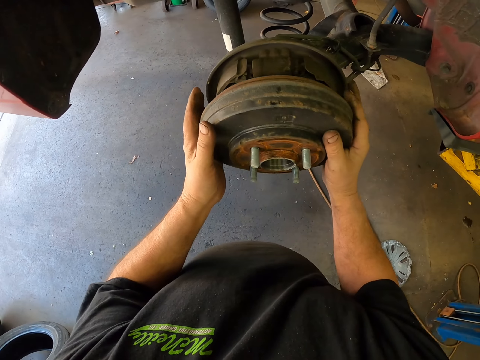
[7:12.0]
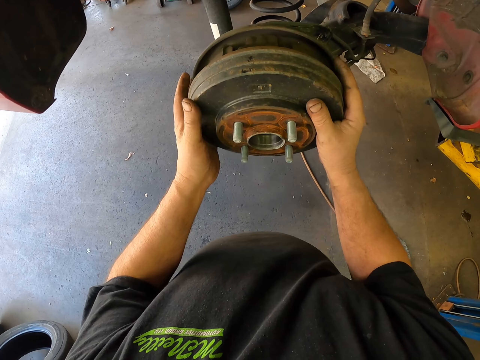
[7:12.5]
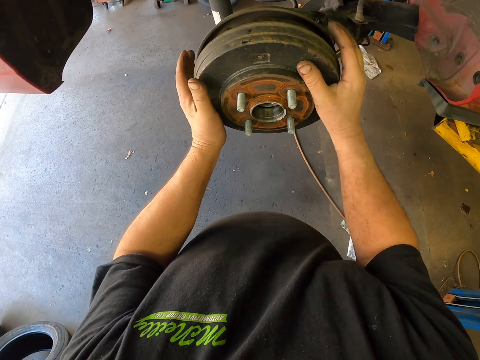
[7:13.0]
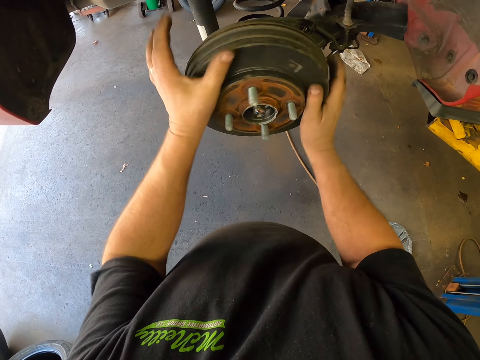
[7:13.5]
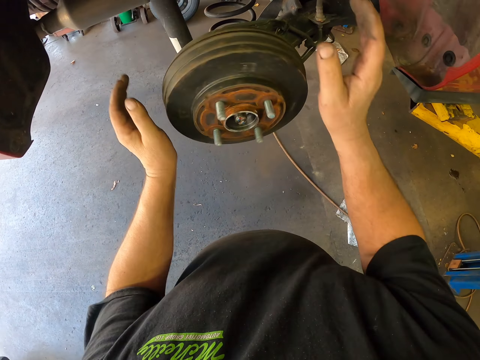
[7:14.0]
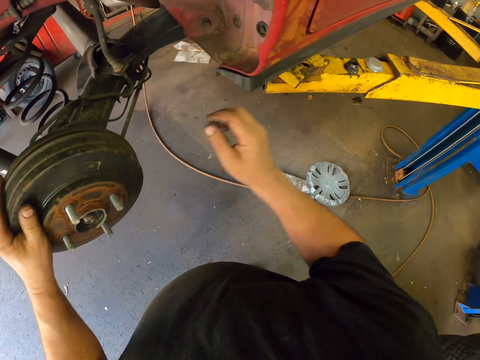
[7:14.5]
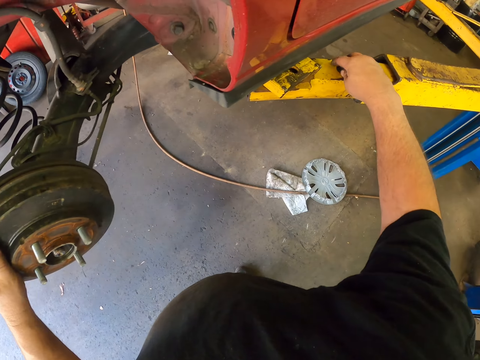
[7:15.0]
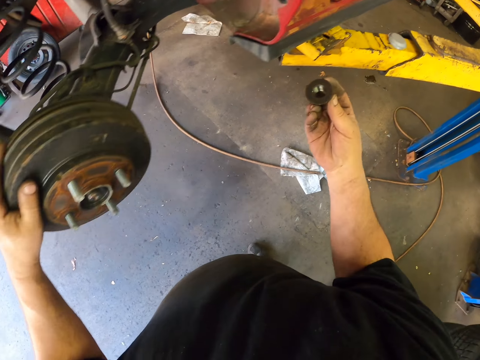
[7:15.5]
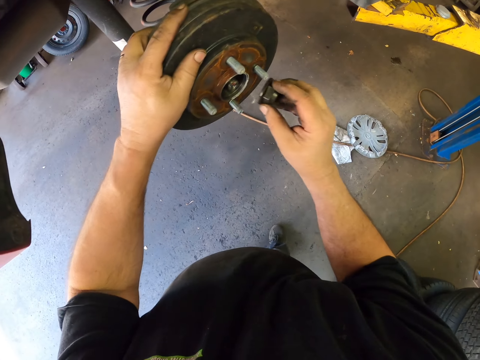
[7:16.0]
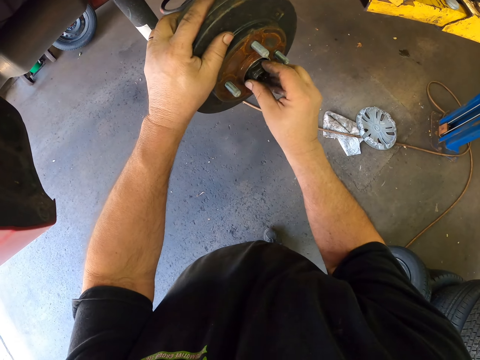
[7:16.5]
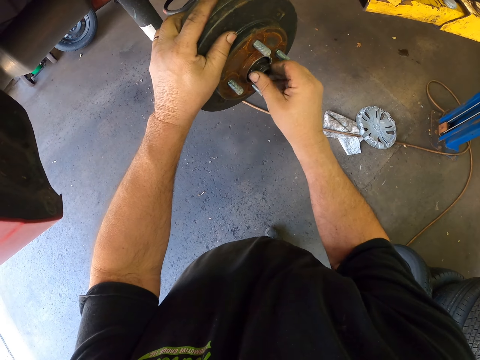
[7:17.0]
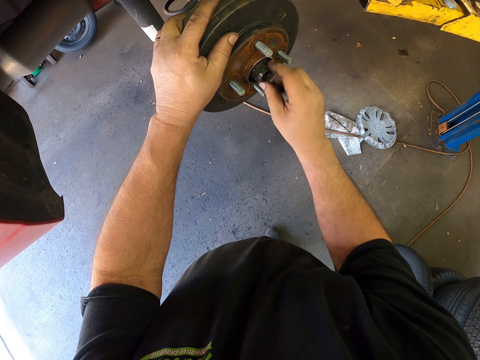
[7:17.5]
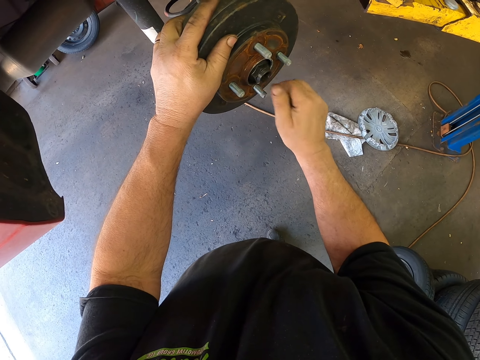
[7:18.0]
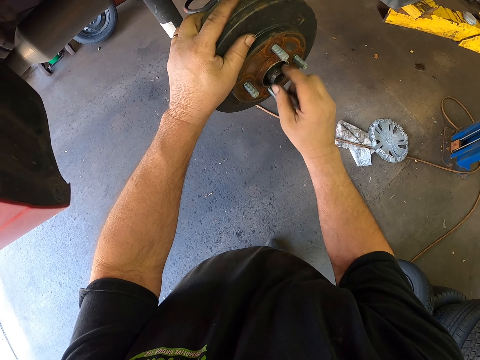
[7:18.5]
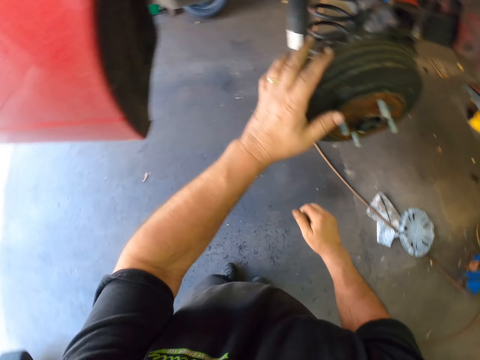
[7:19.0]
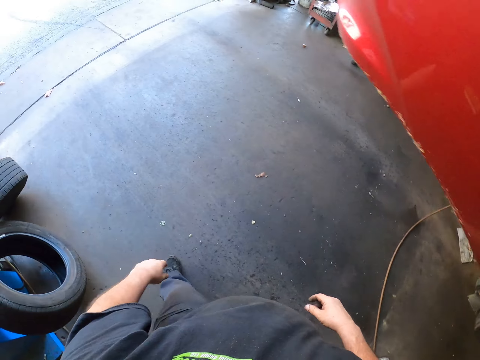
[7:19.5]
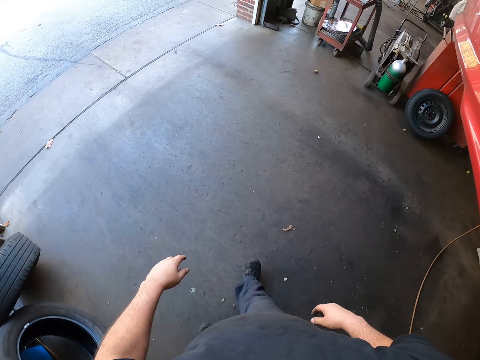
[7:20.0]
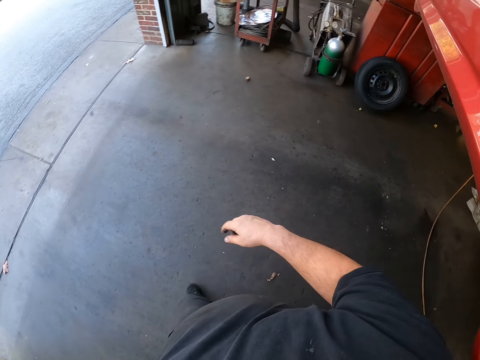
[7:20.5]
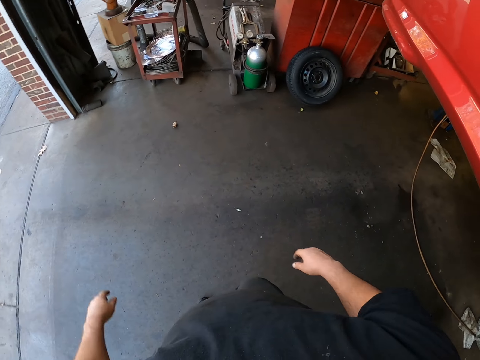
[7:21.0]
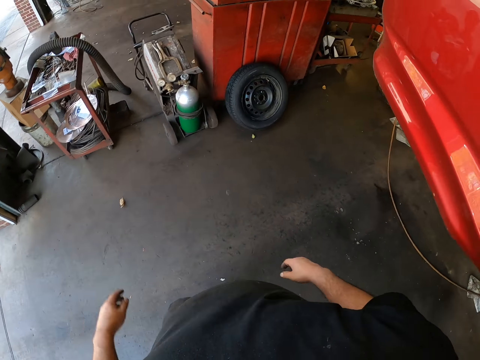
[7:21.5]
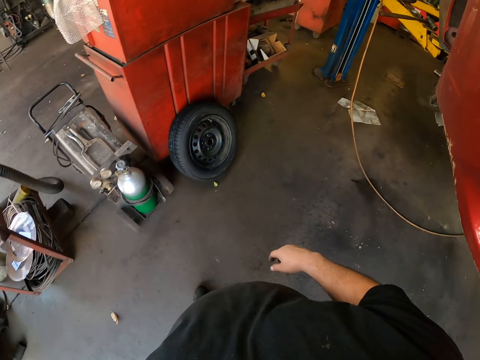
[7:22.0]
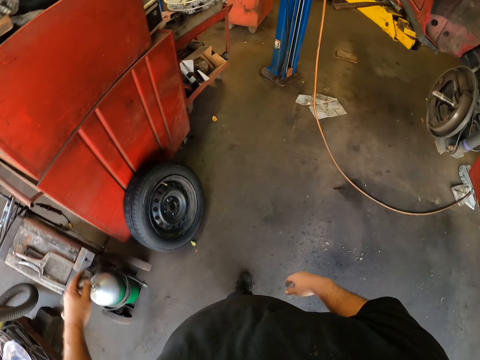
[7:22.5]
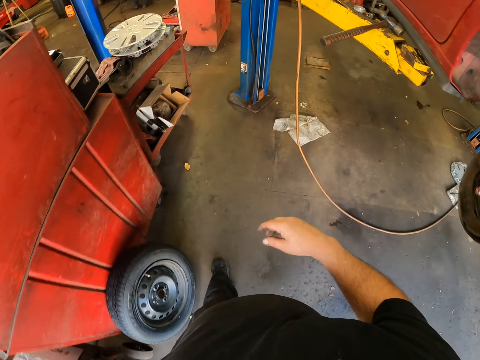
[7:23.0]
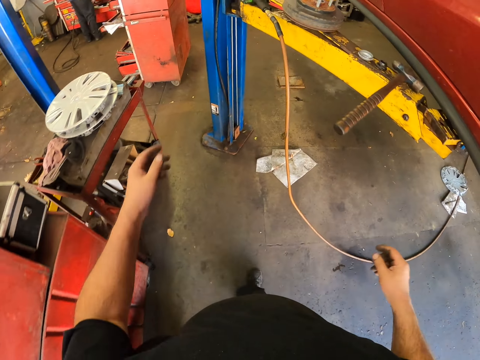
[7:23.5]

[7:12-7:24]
The camera wearer fixes the wheel rim. They rotate the wheel rim. They pick up wheel bearings. They put the outer wheel bearings to the rim. They walk around the garage.

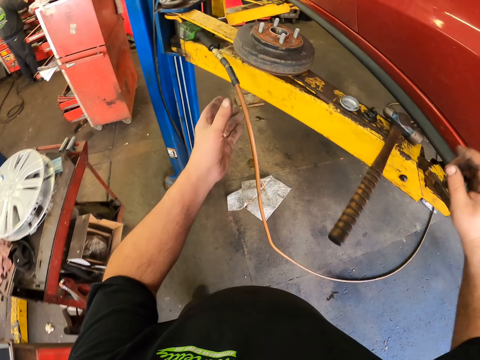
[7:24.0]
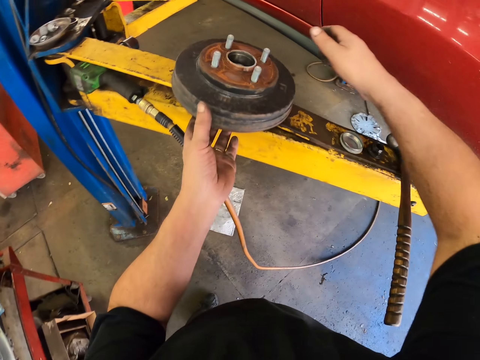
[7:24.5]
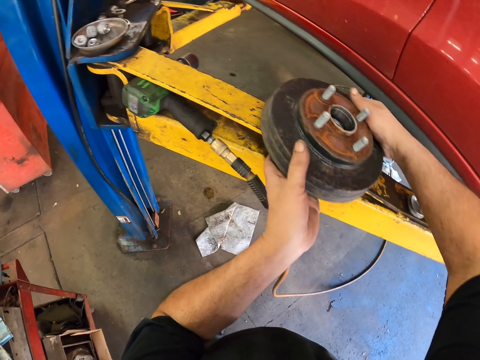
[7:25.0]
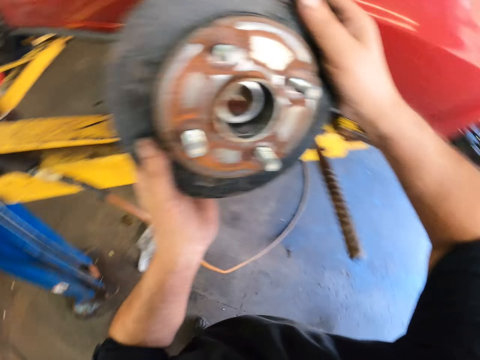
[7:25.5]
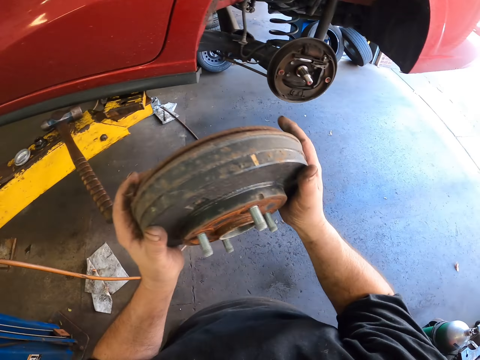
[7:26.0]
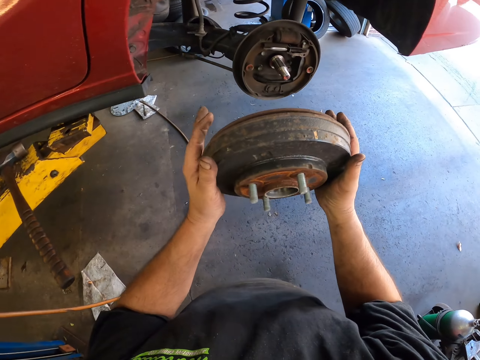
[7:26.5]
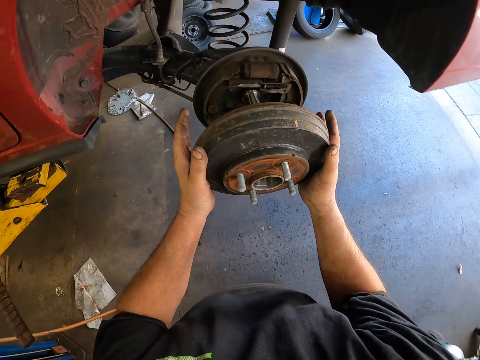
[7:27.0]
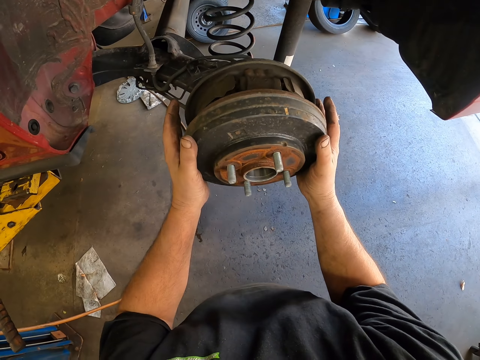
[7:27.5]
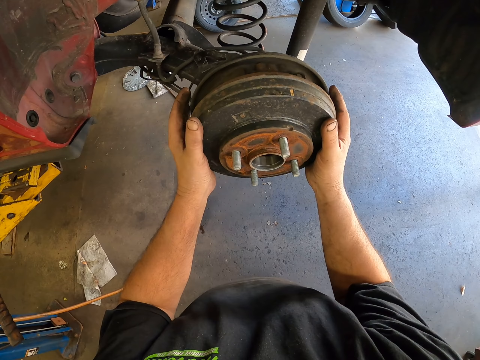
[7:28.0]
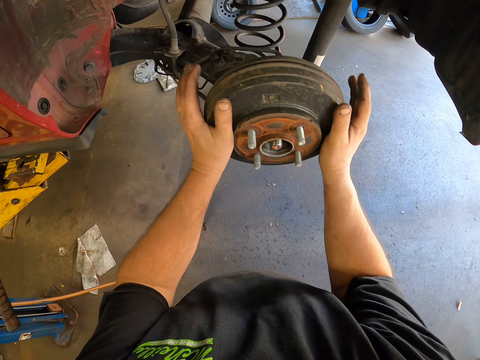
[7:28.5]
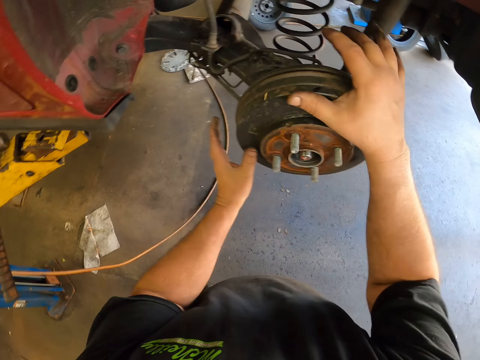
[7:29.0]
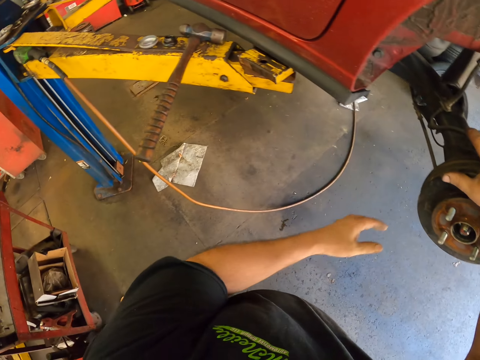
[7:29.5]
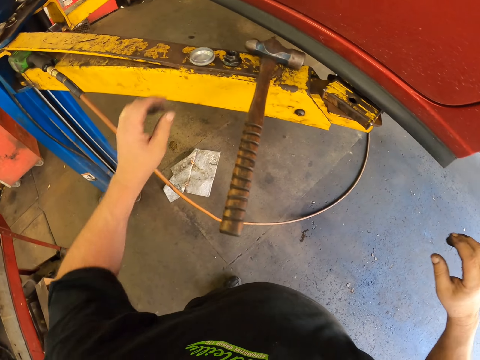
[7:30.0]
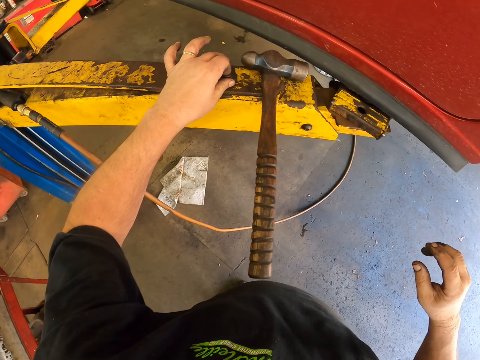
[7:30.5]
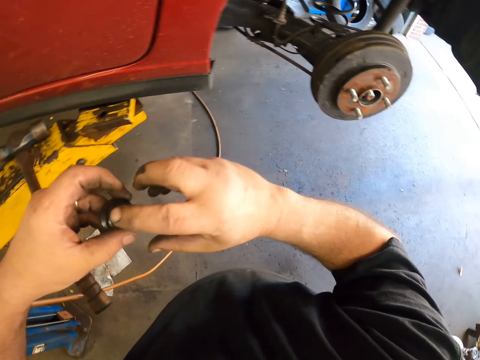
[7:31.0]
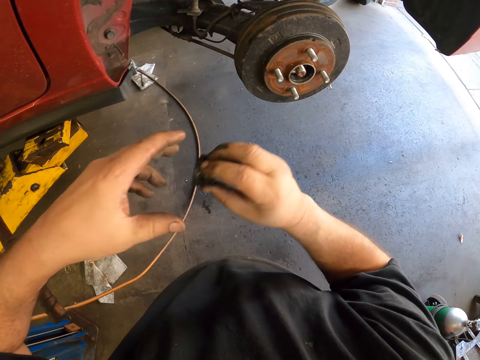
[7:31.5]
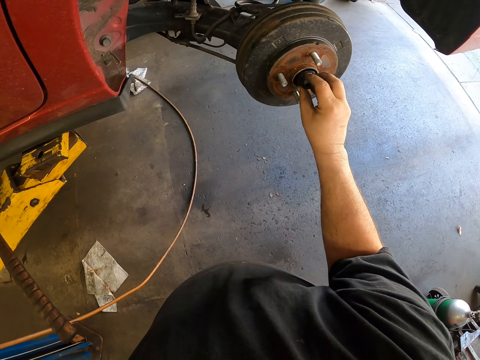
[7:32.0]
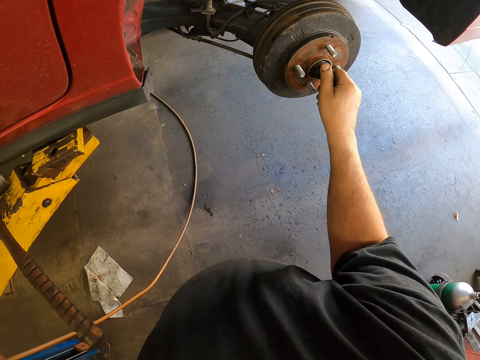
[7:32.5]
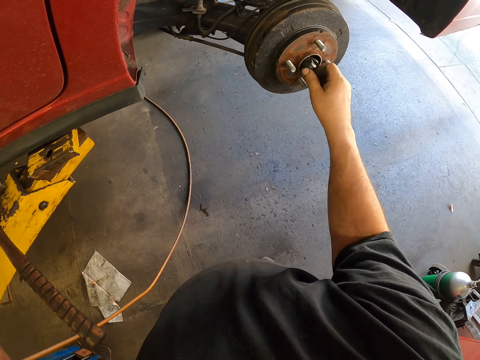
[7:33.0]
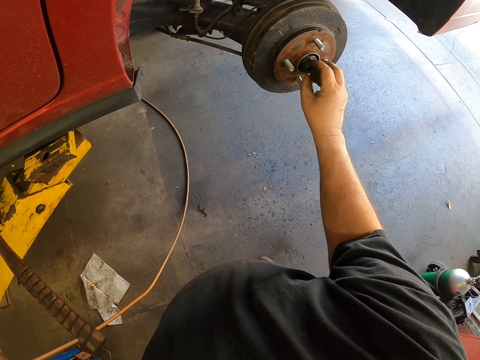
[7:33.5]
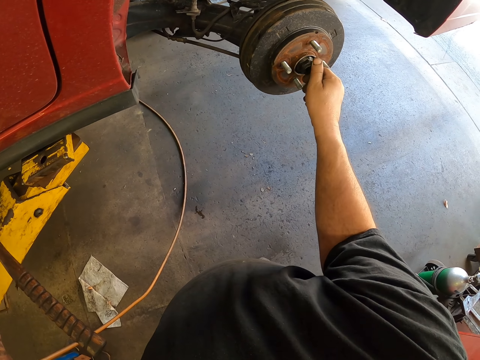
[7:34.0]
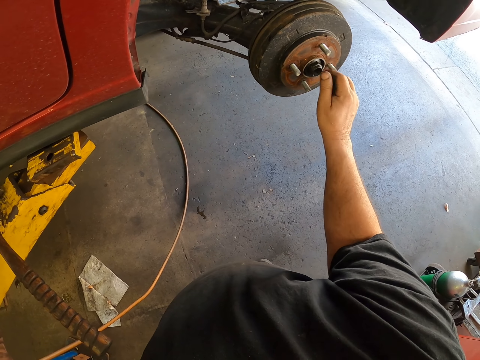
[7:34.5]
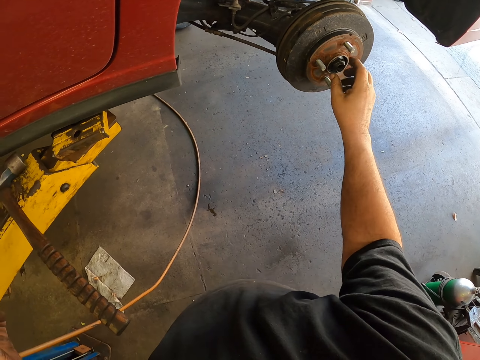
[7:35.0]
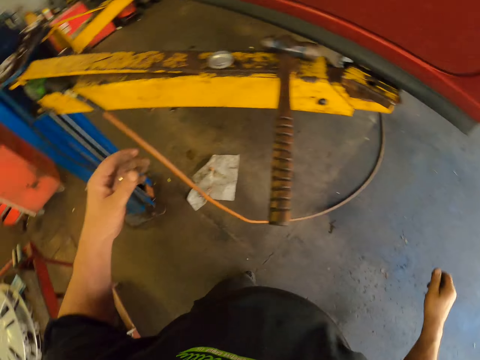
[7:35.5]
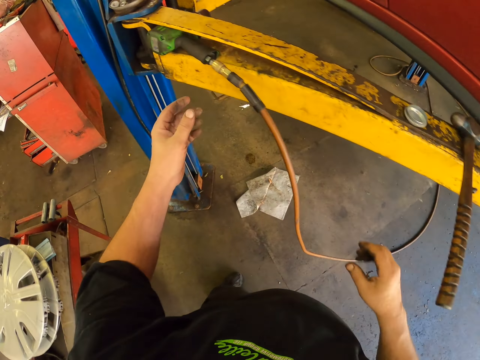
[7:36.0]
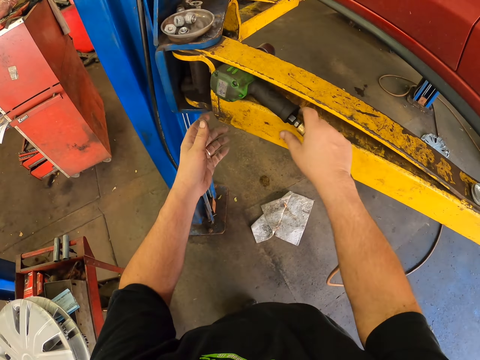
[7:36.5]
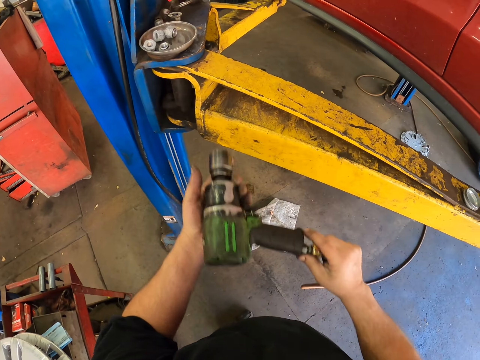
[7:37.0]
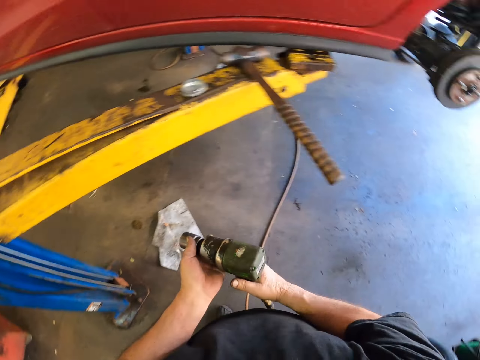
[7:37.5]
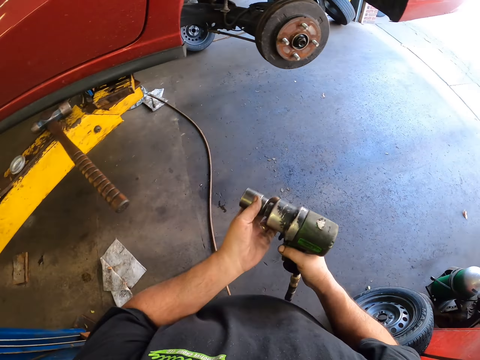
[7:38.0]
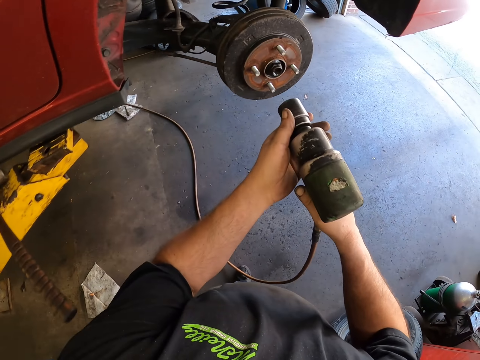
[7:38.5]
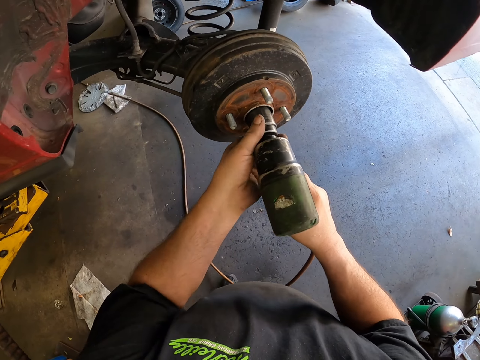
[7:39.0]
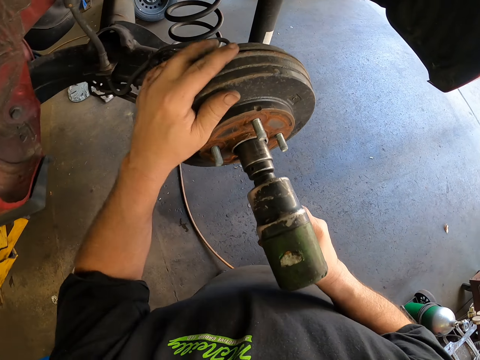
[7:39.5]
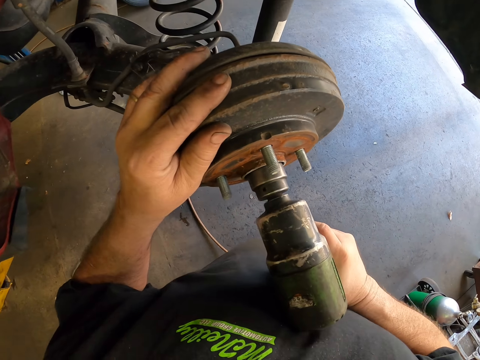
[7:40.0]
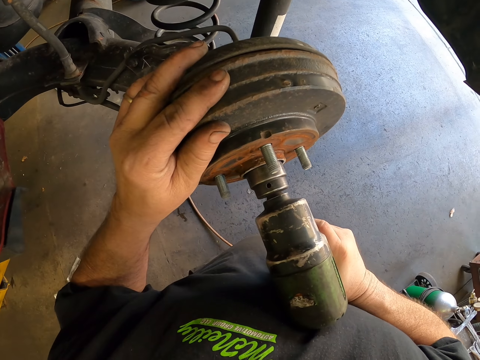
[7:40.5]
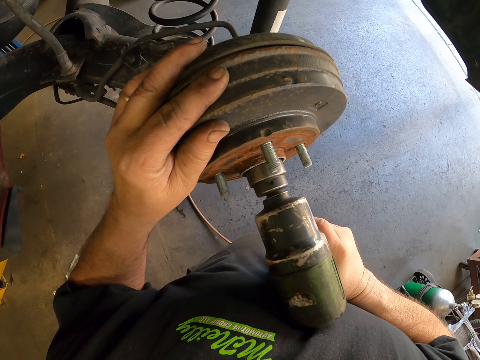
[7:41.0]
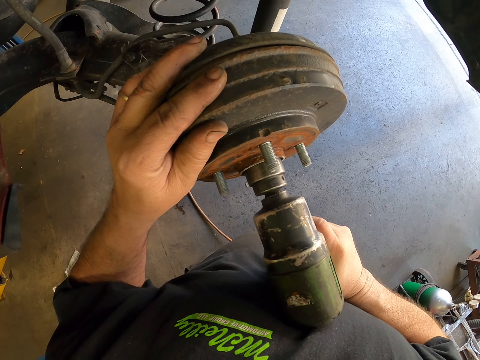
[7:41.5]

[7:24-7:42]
The camera wearer picks up the wheel rim. They fix the wheel rim. They rotate the wheel rim. They pick up the wheel bearings. They put the outer wheel bearing to the wheel rim. They pick up a tightening wheel bearings machine or driller. They use the tightening wheel bearings machine on the wheel. They rotate the rim.
